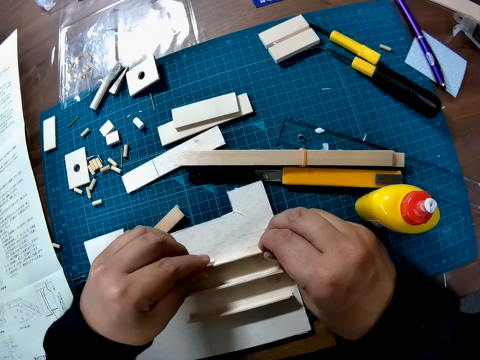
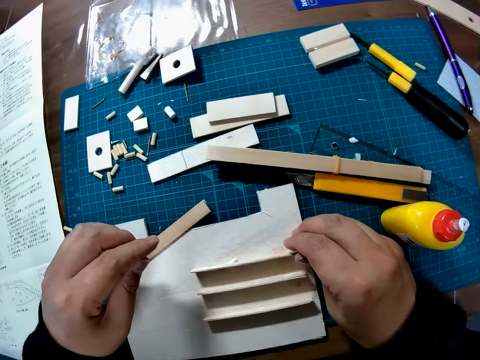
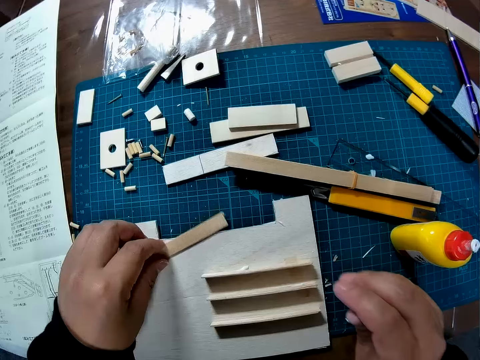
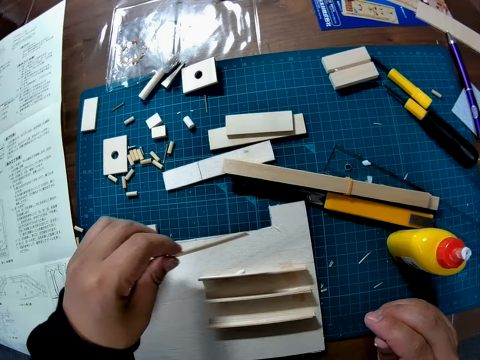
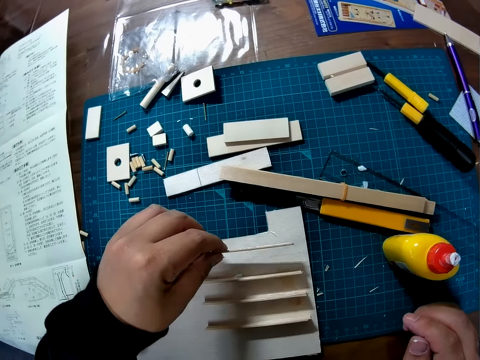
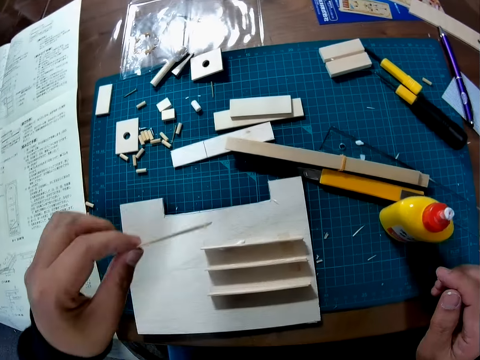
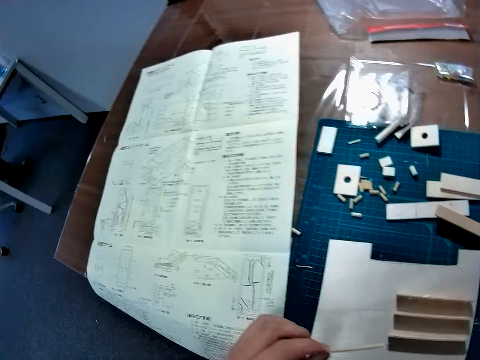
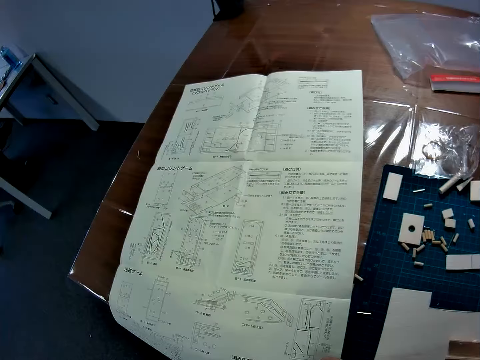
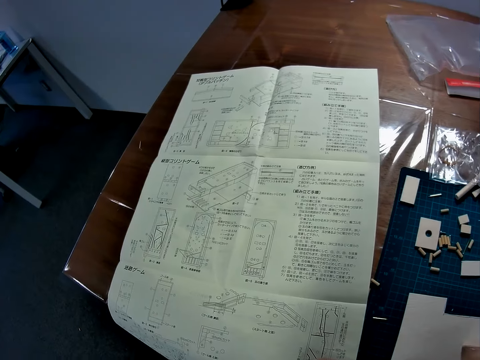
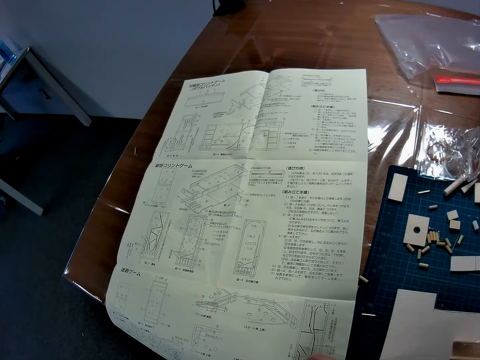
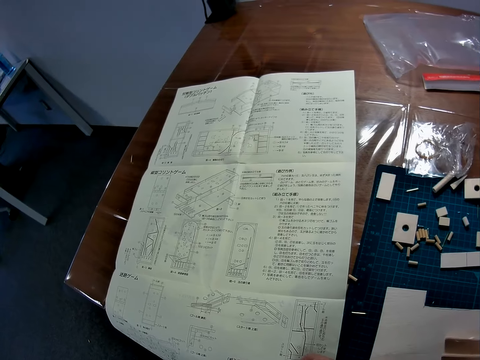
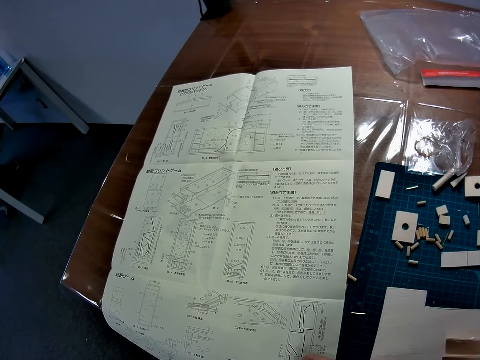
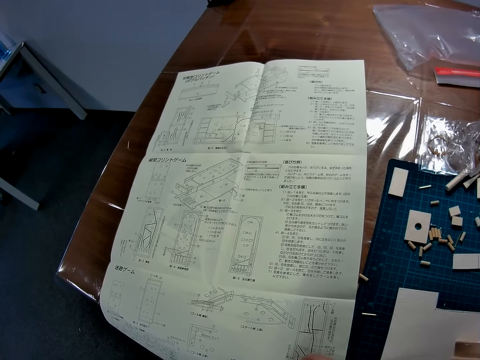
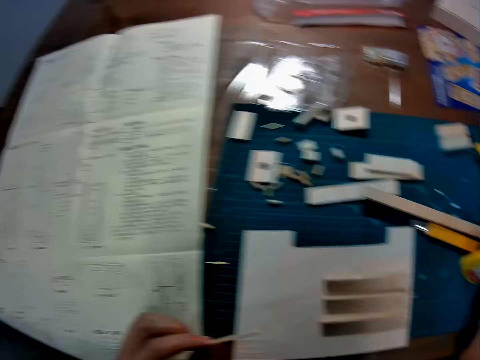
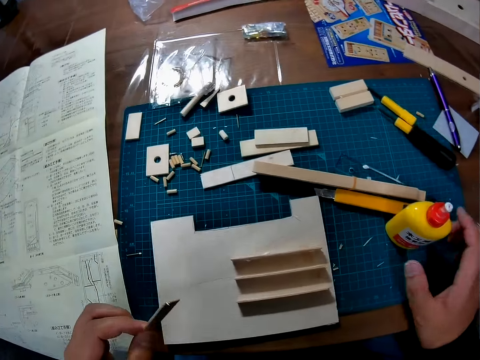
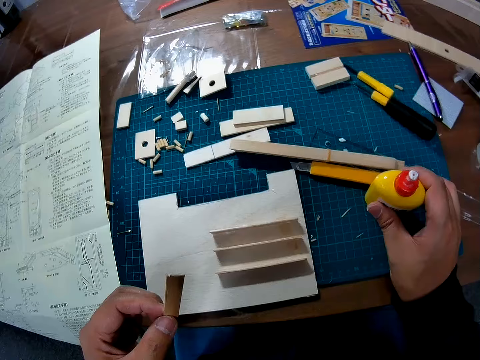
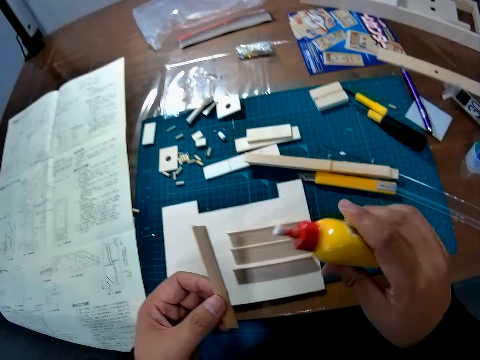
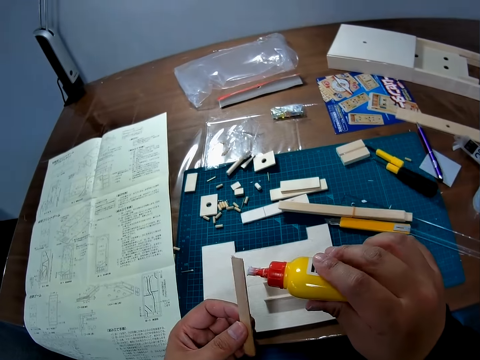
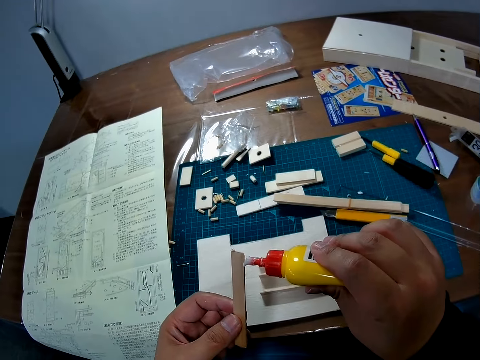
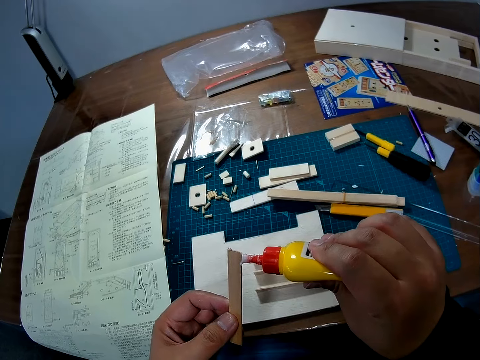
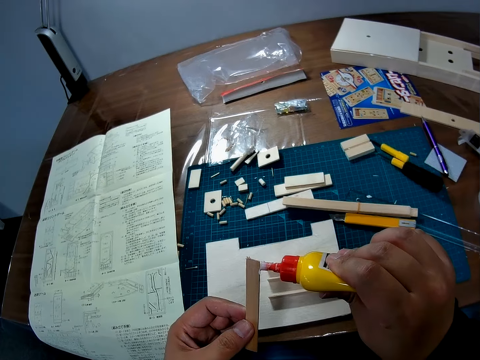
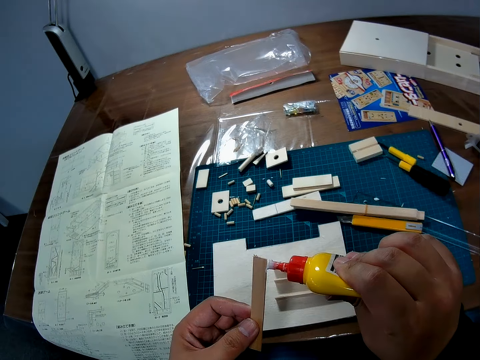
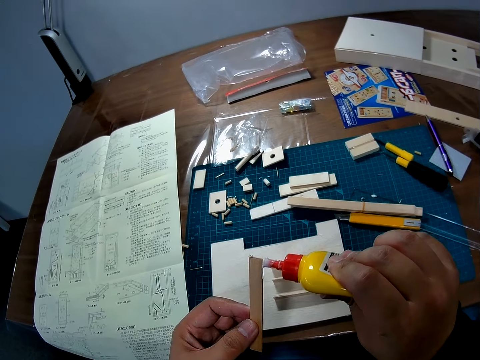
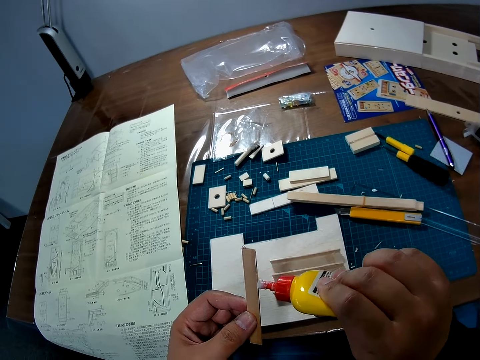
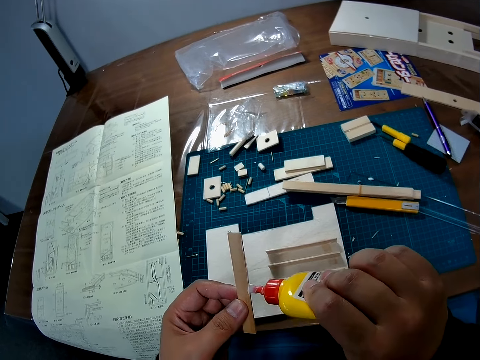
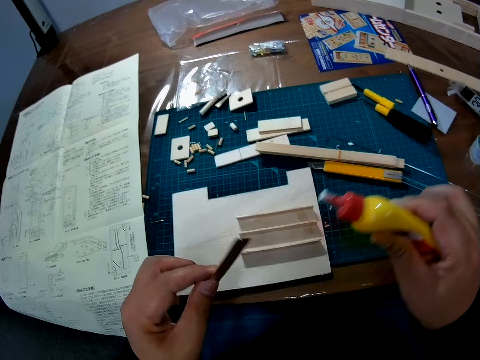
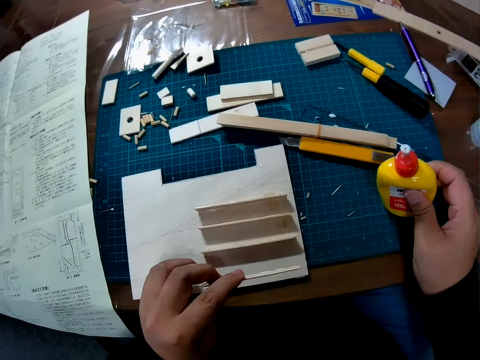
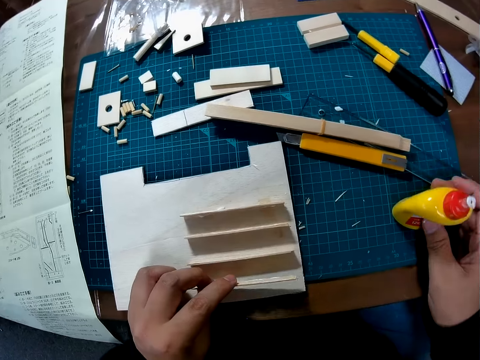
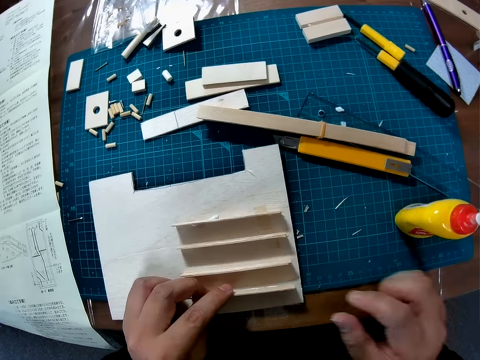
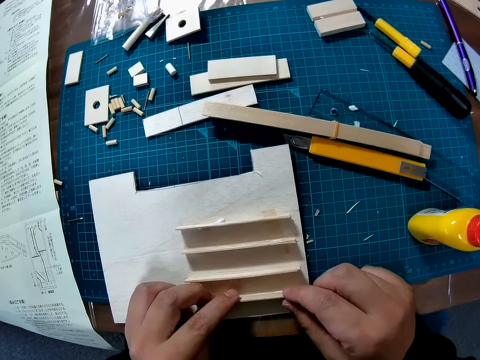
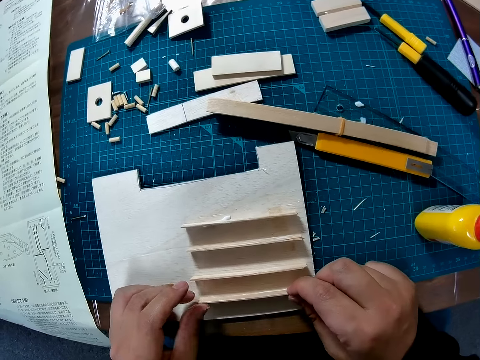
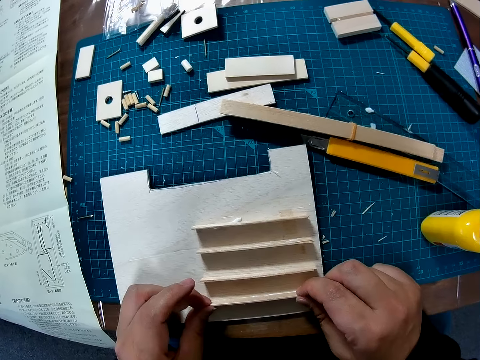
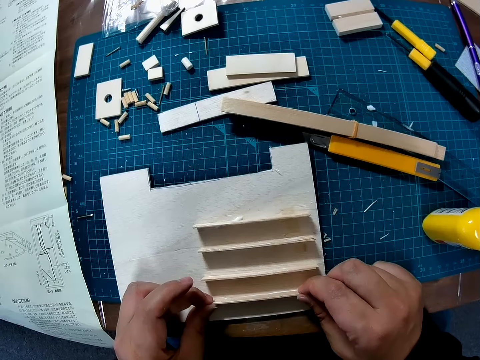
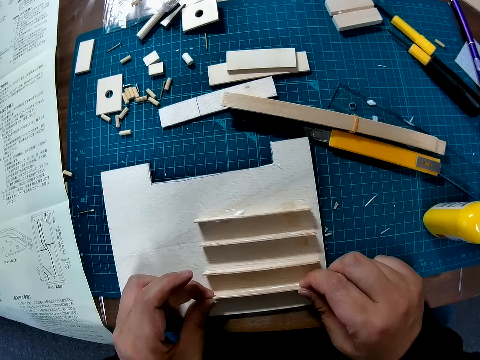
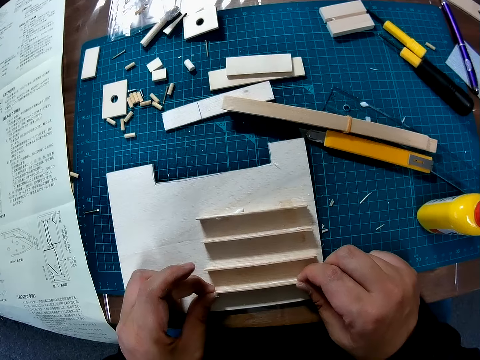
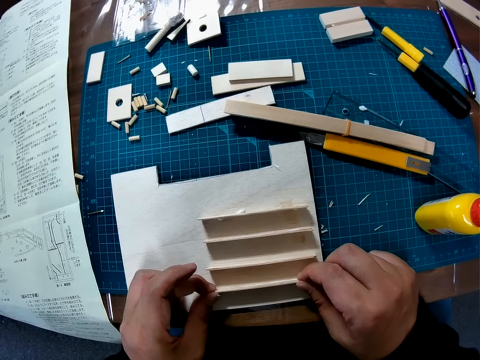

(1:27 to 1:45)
The camera wearer picks up a piece of wood from a paperboard. He looks at a piece of manual paper on a table. He picks up a super glue bottle from a cutting mat. He applies some glue on the wood piece in his hand. He puts down the super glue bottle on the cutting mat. He adjusts the piece of wood on the paperboard and places the wood piece on the wood sheet.

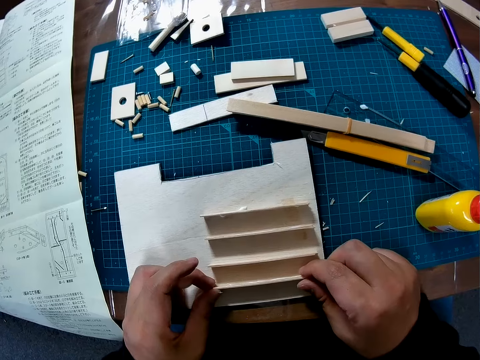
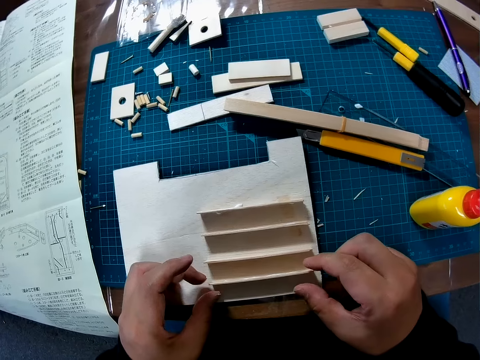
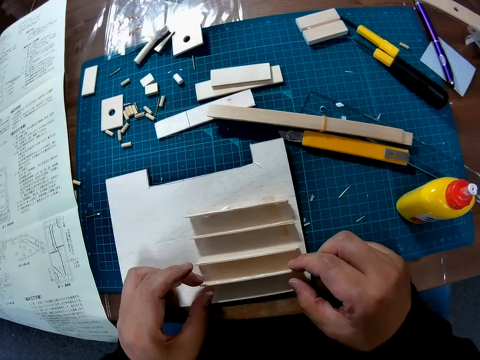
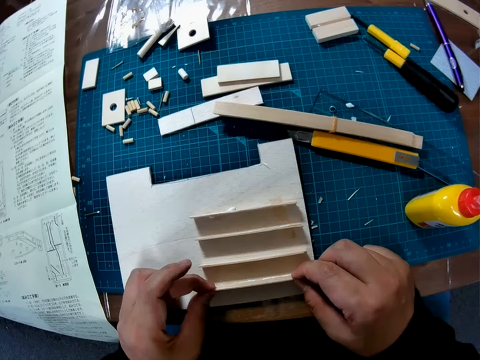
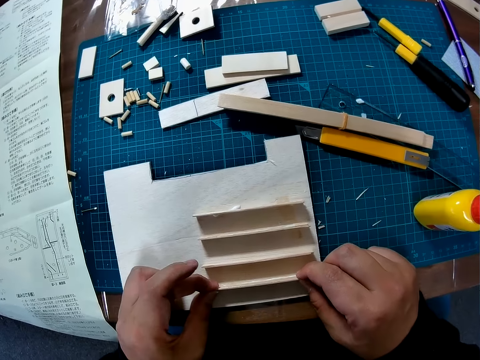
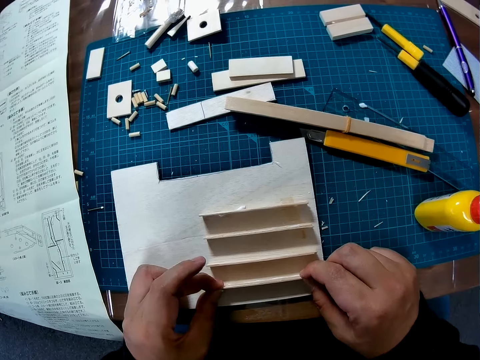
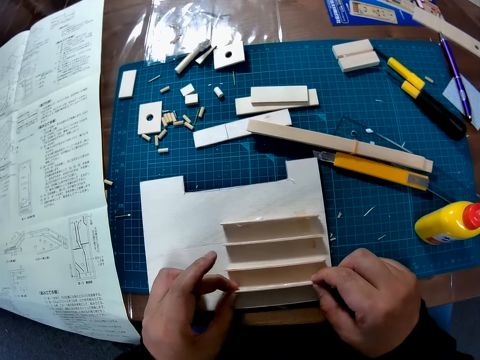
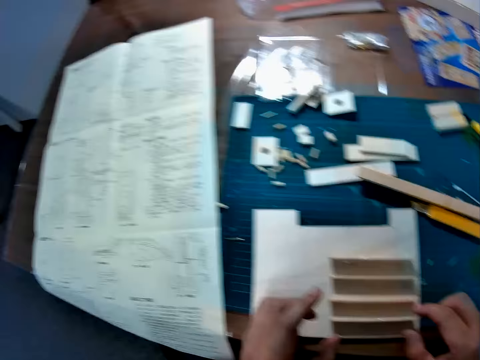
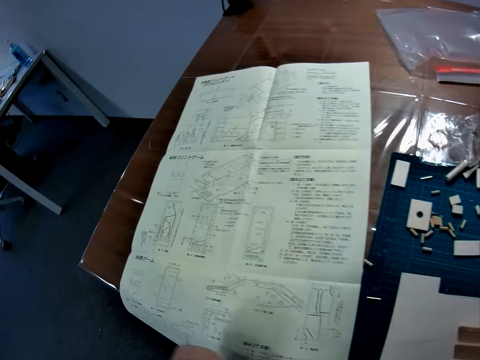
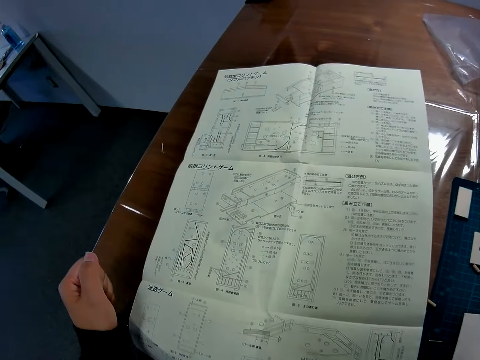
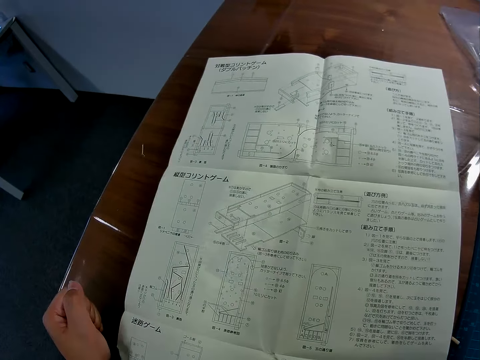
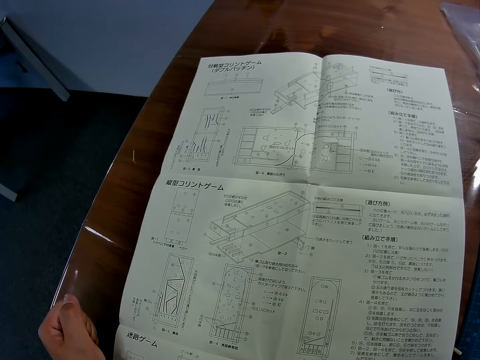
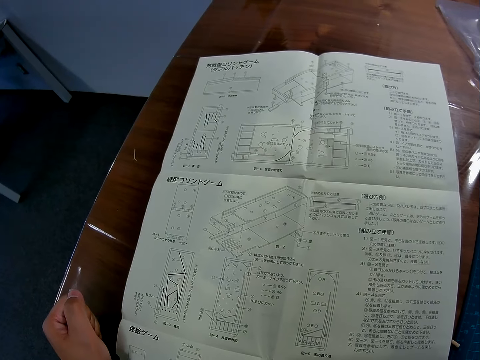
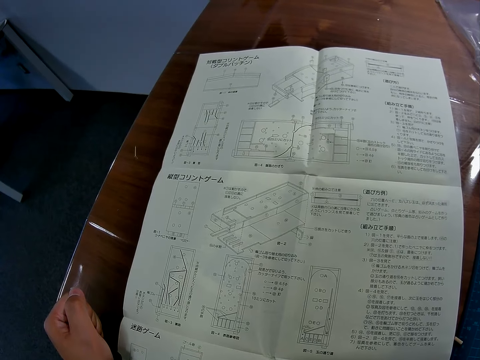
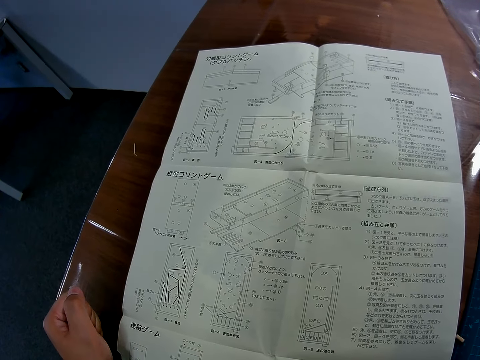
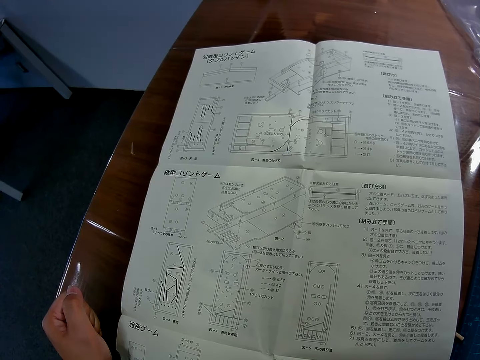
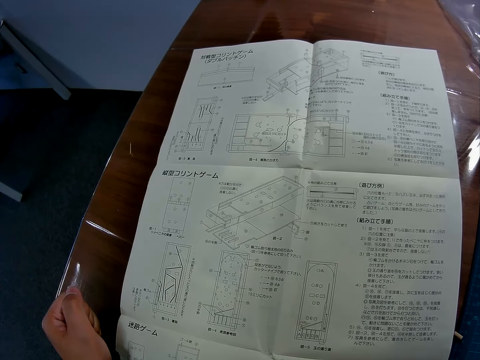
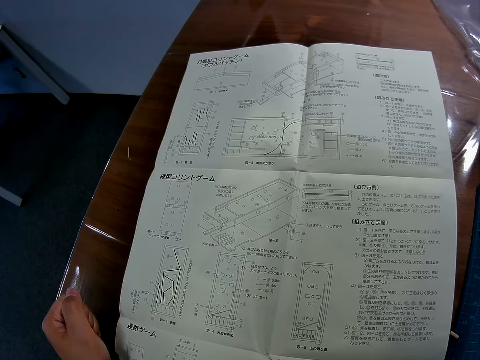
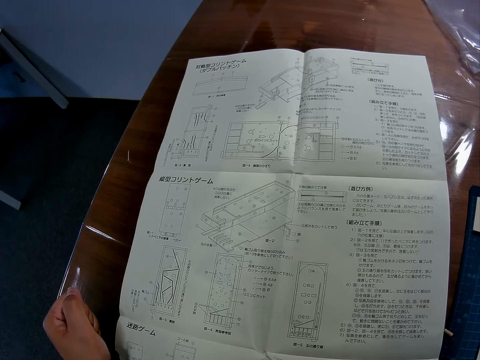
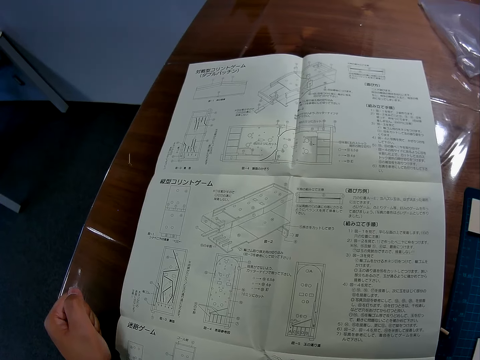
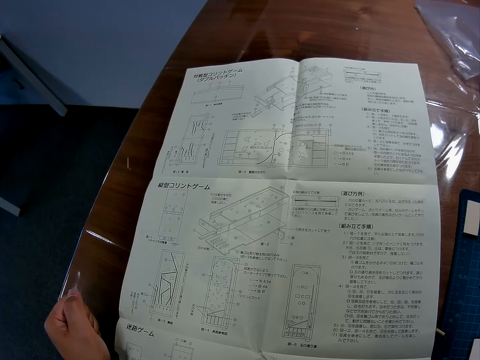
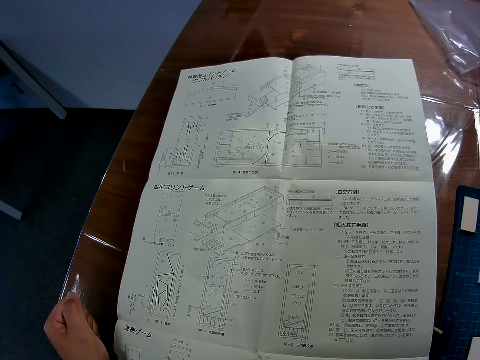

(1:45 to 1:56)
The camera wearer looks at a piece of manual paper on a table. They put a hand on the table. They look at the piece of manual paper on the table.
